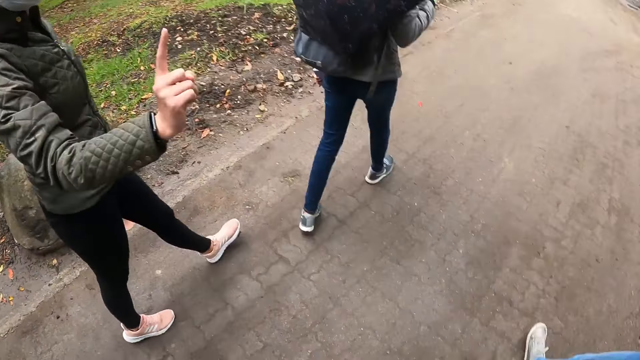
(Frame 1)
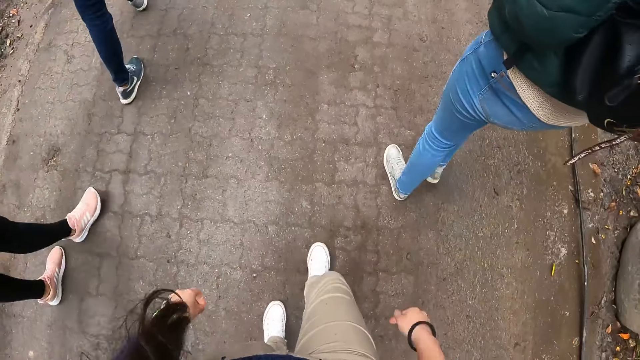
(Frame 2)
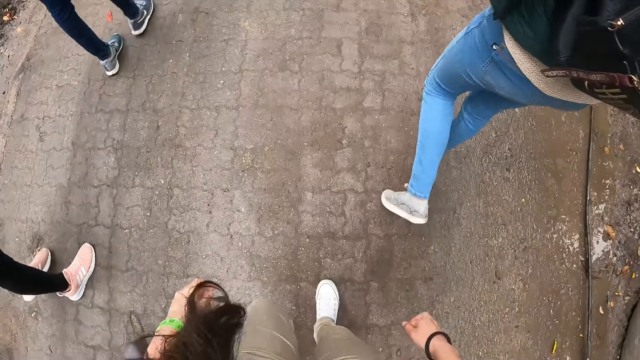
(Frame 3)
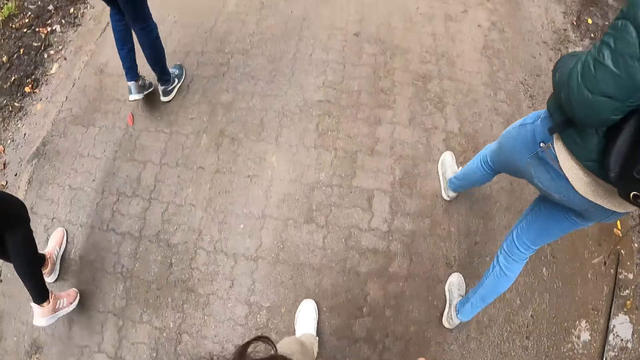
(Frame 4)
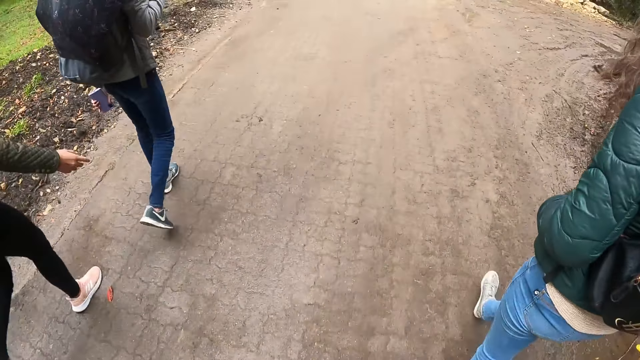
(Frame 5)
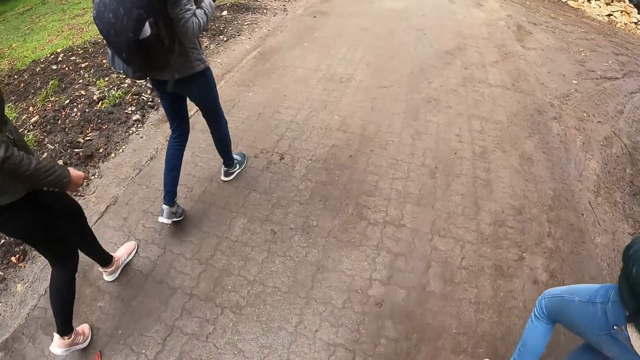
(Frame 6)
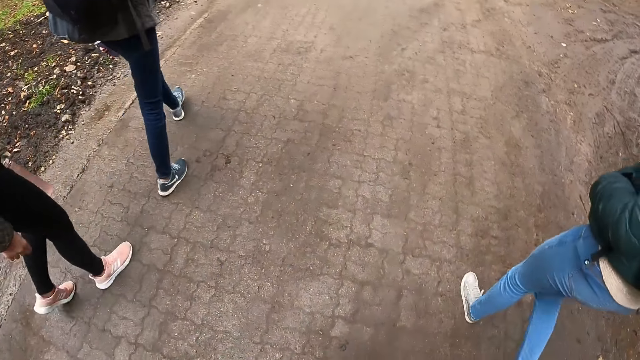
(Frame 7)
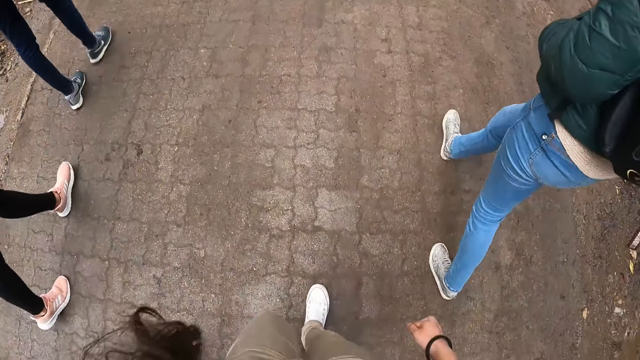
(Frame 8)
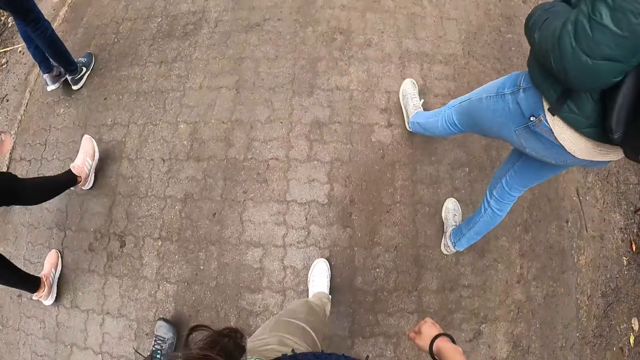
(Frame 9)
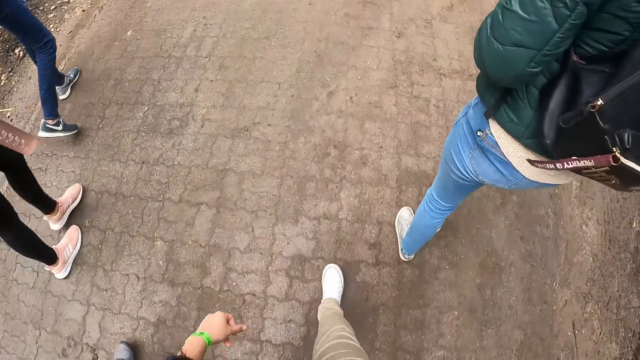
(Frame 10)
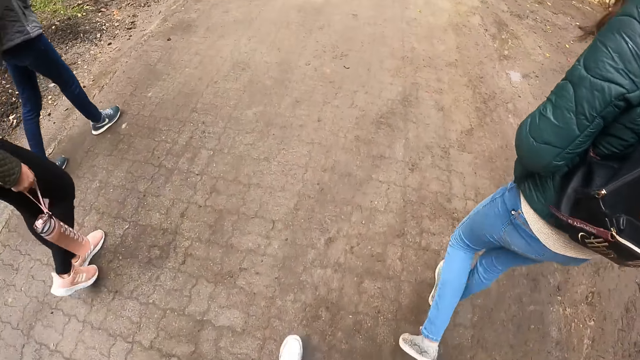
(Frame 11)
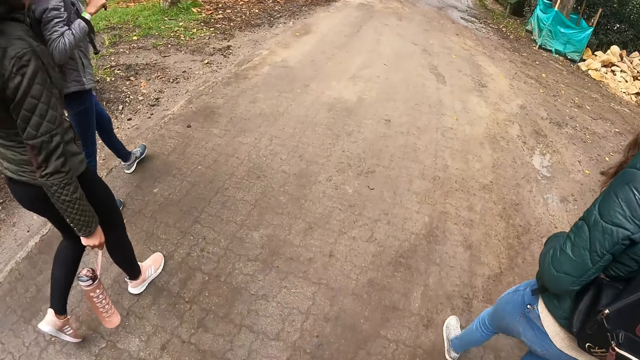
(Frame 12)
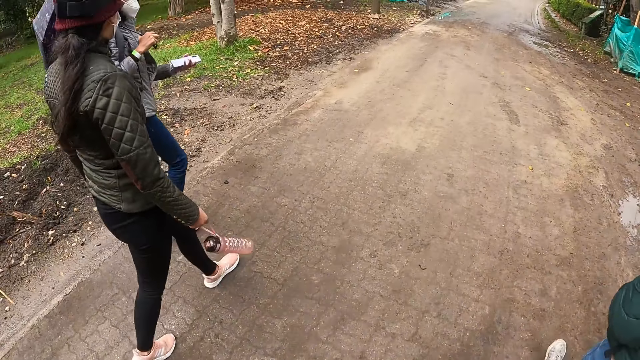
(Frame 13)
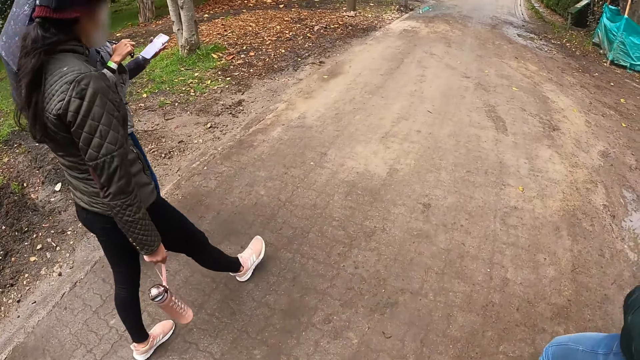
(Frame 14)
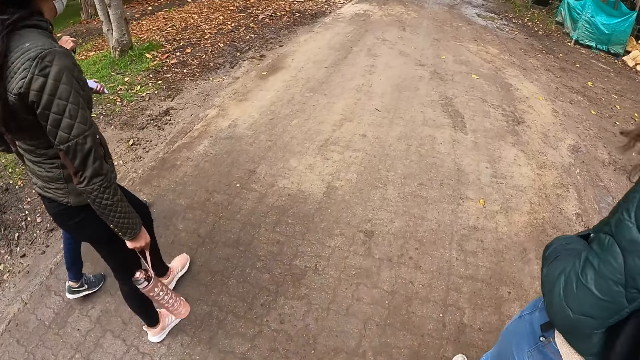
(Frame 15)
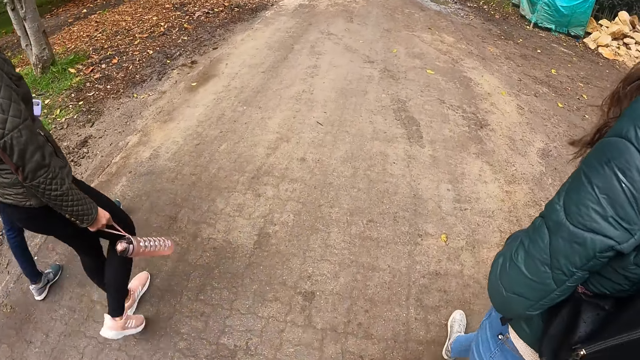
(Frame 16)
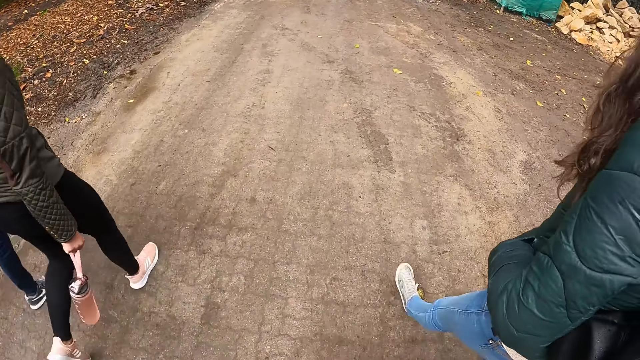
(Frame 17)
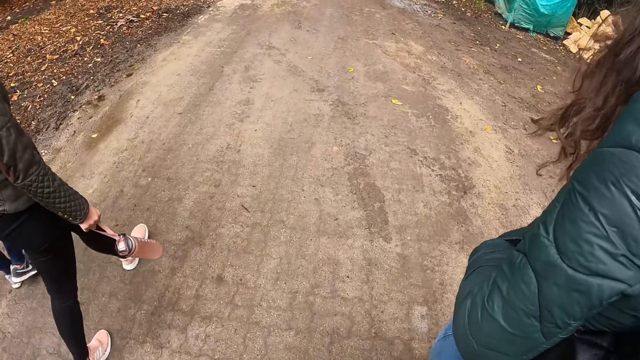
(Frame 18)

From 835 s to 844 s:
The camera wearer swings hands. The woman passes a water bottle from her left hand to her right hand. The camera wearer moves hands back.

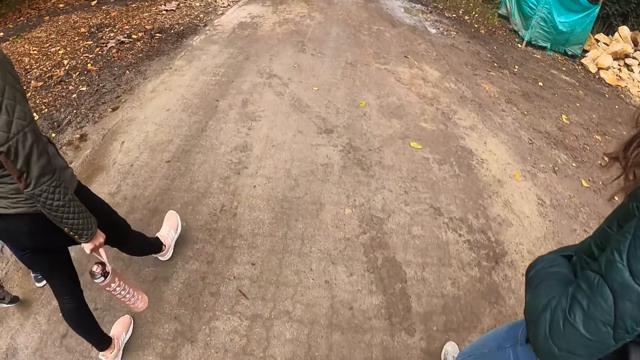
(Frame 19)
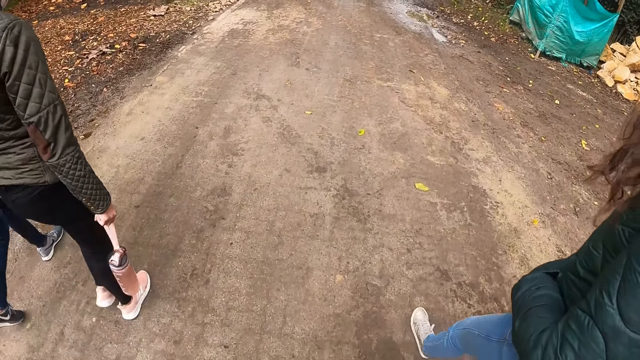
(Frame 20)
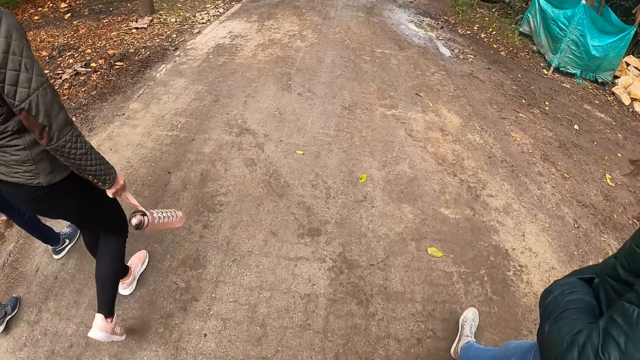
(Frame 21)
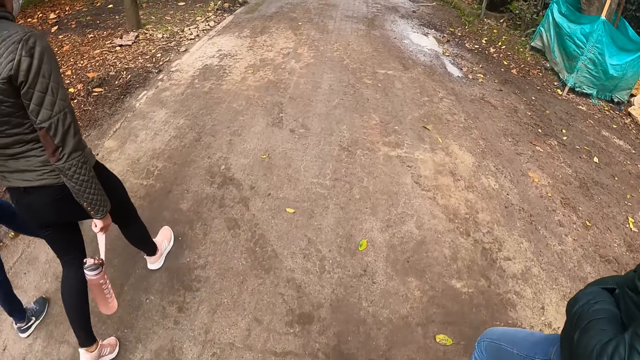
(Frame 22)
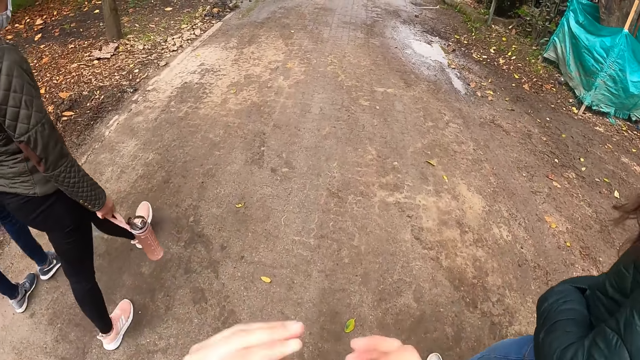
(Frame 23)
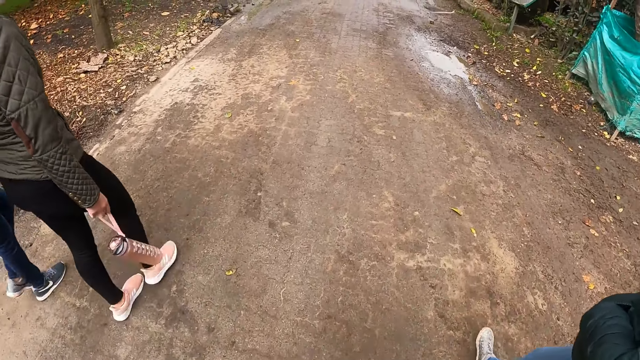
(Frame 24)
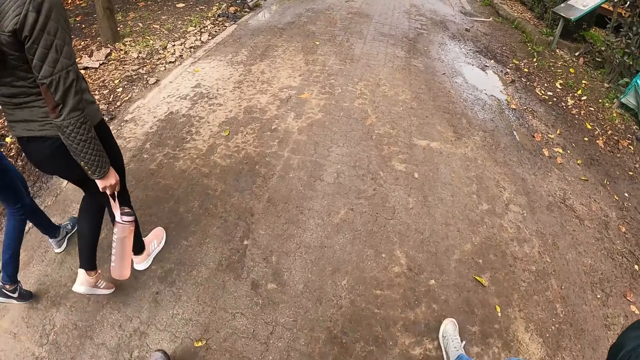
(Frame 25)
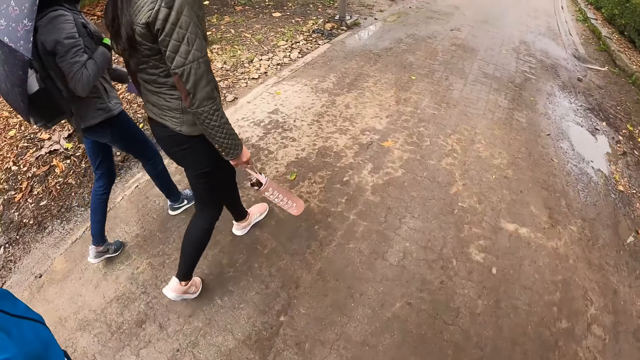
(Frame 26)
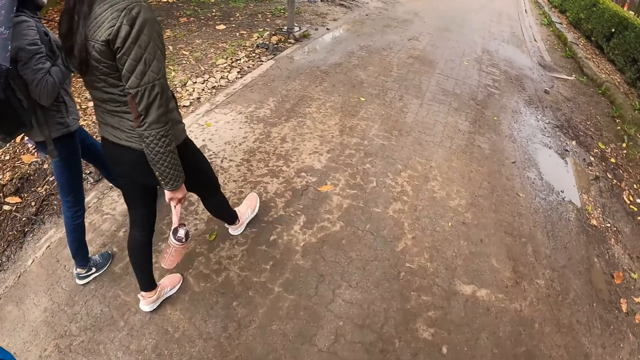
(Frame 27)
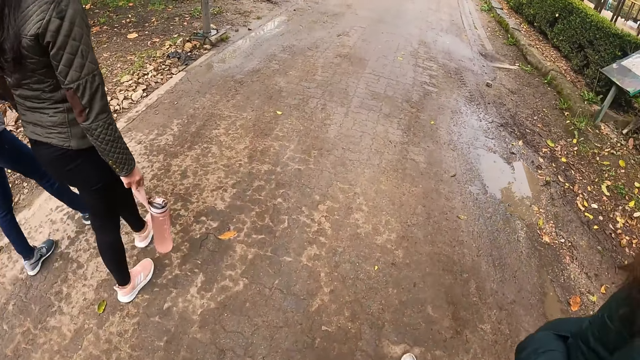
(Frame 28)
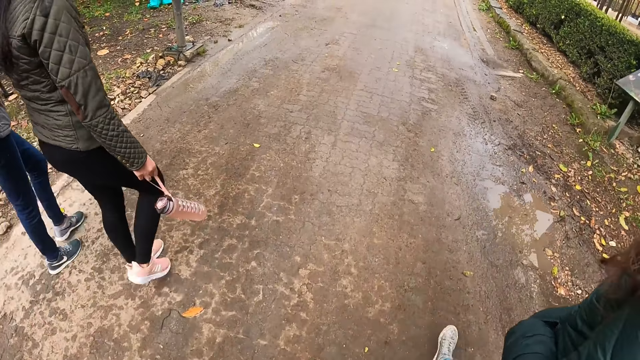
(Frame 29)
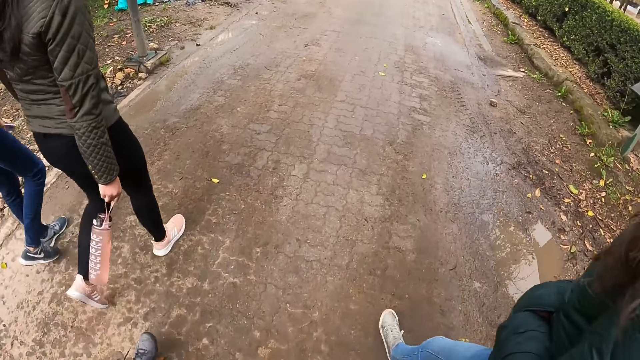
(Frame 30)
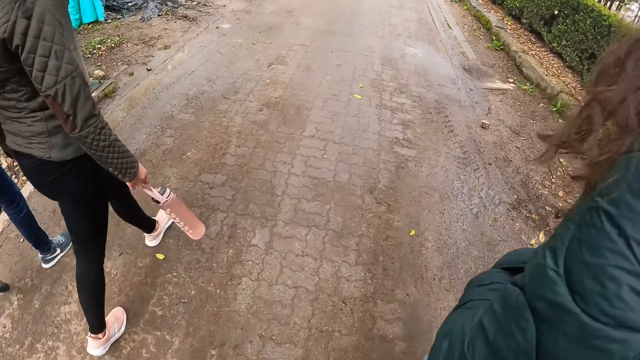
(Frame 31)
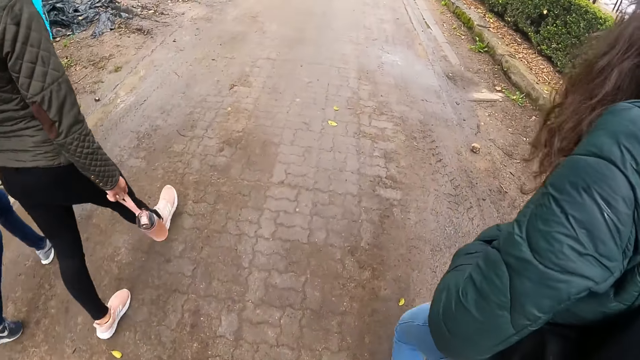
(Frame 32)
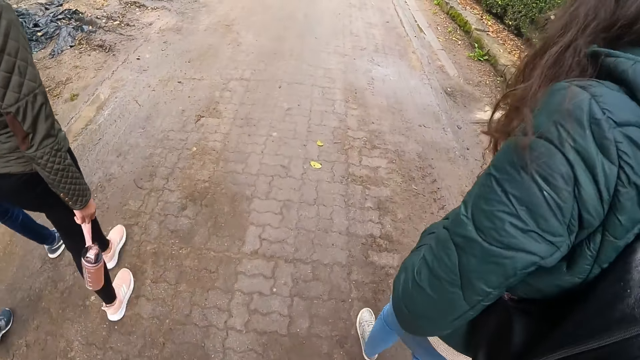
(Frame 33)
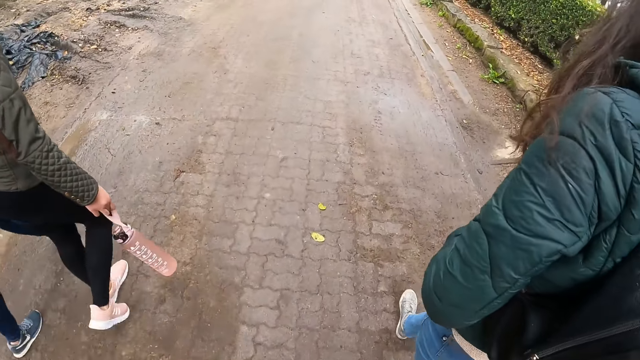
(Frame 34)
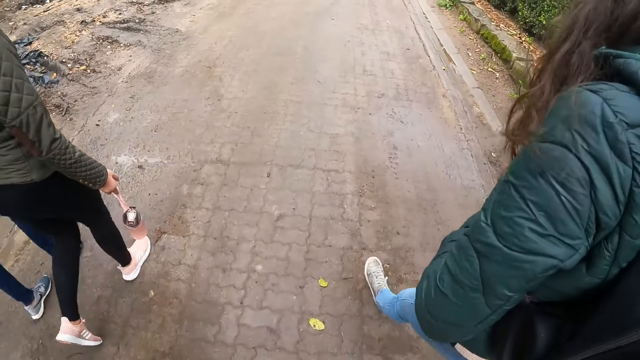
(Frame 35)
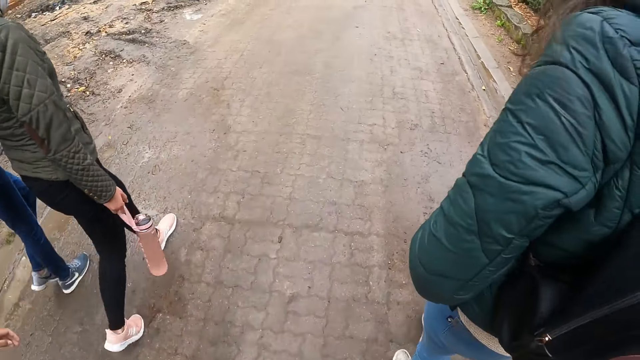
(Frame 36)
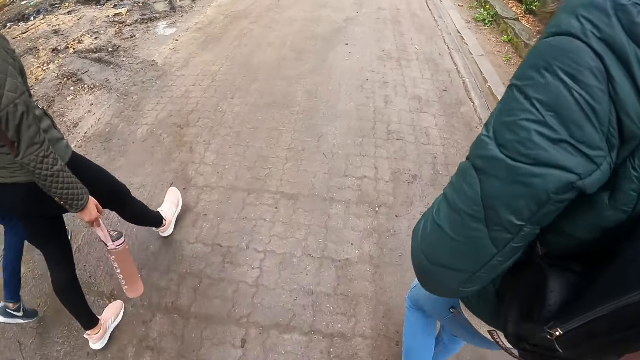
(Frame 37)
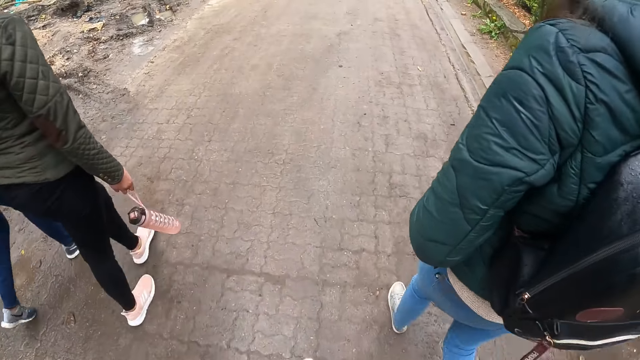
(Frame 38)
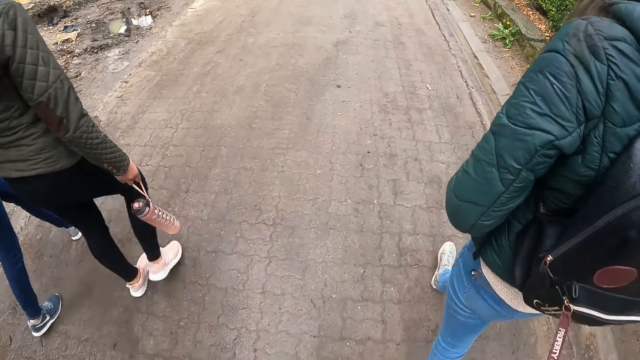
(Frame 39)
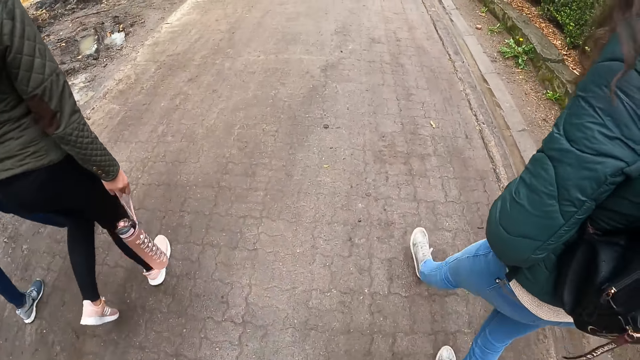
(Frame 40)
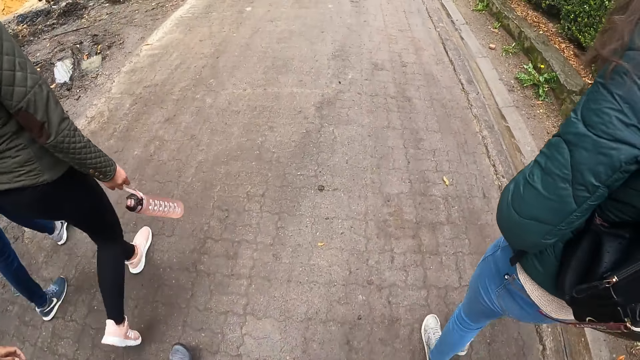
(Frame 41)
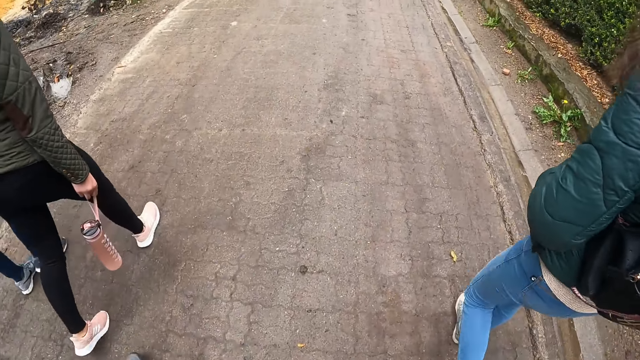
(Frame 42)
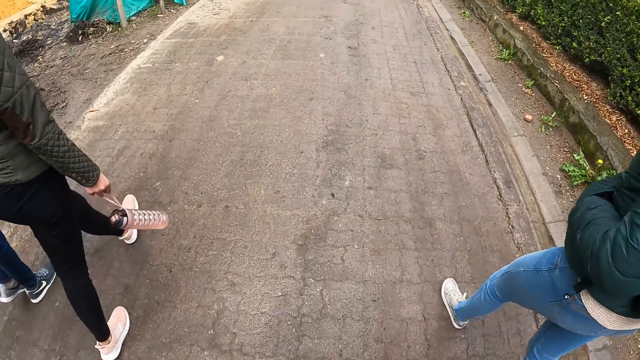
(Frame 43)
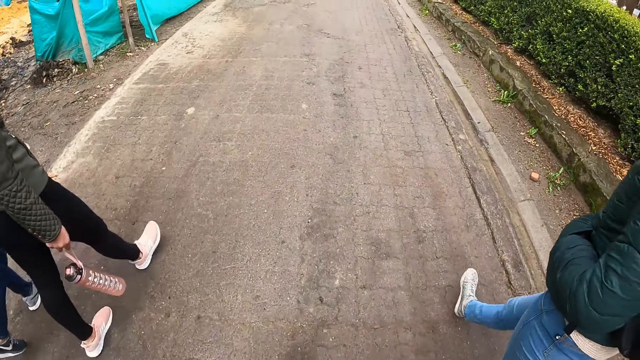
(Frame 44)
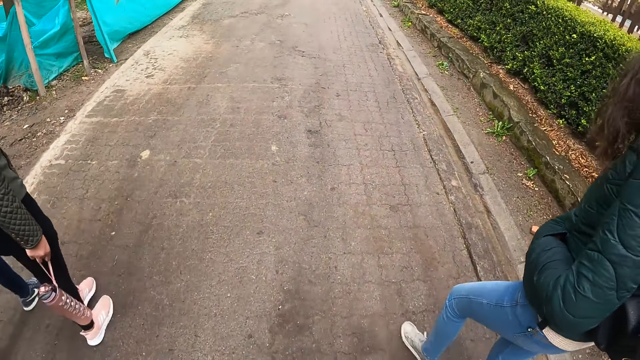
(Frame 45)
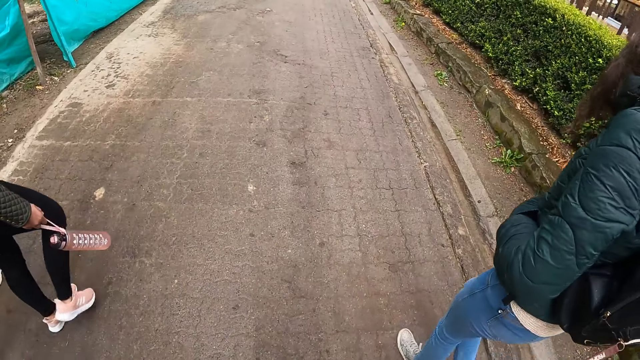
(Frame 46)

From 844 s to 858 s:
The camera wearer moves hands up. They move hands.
